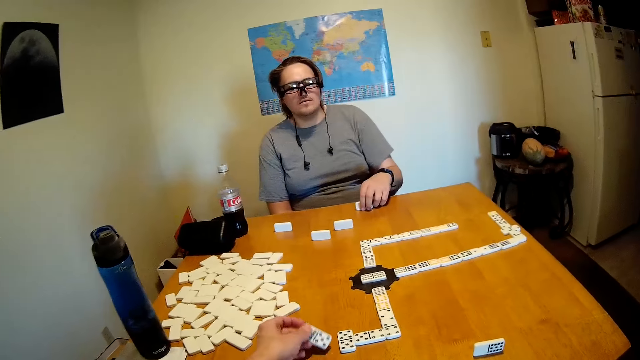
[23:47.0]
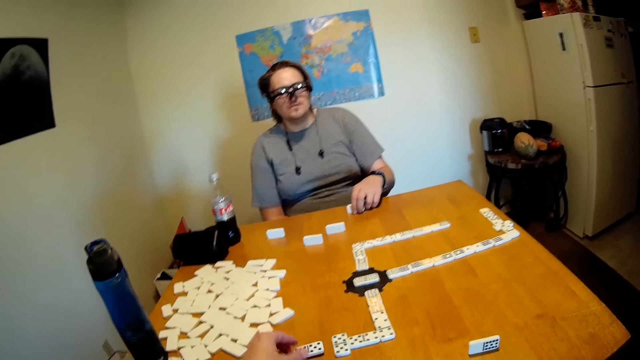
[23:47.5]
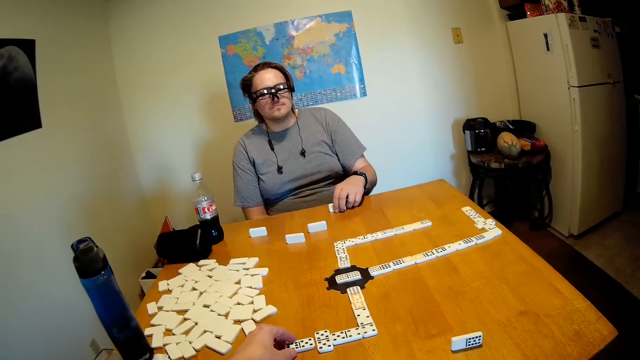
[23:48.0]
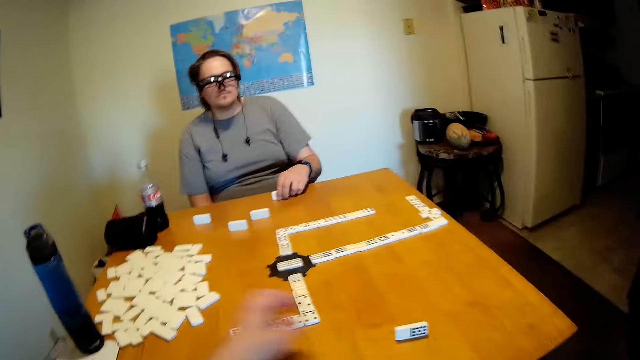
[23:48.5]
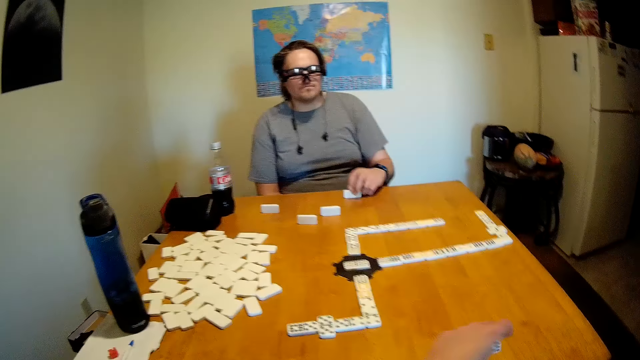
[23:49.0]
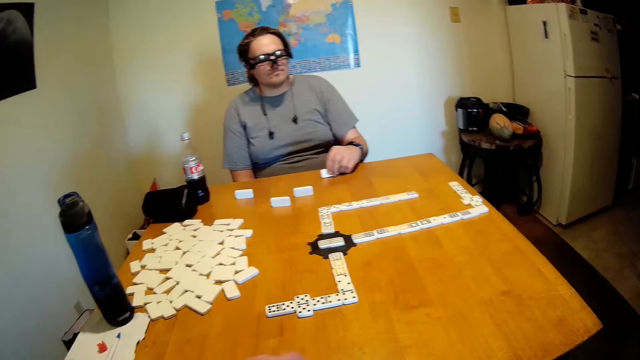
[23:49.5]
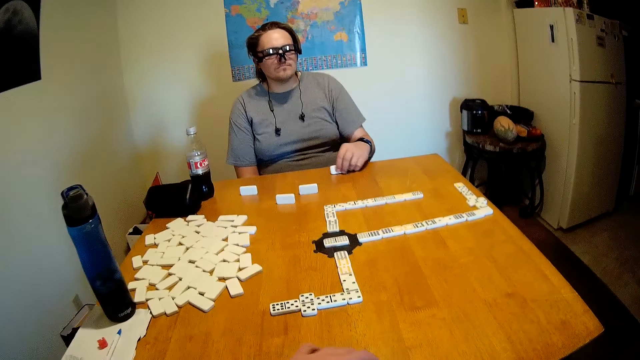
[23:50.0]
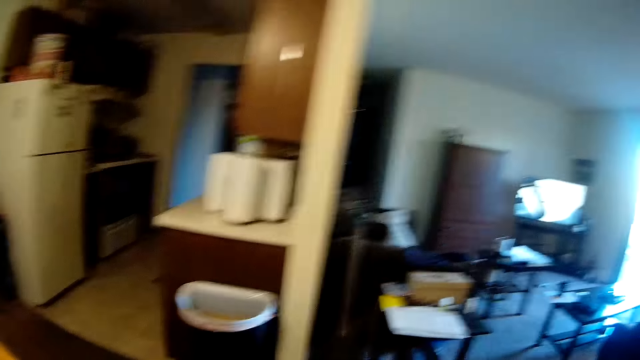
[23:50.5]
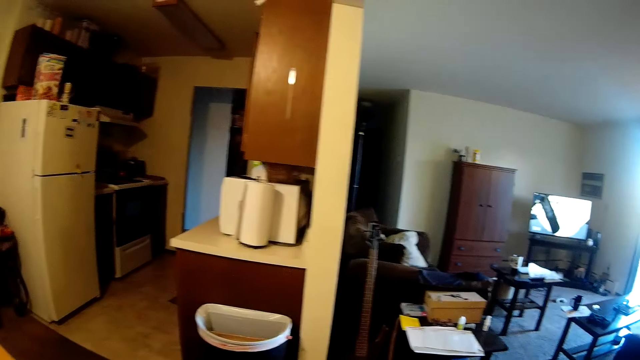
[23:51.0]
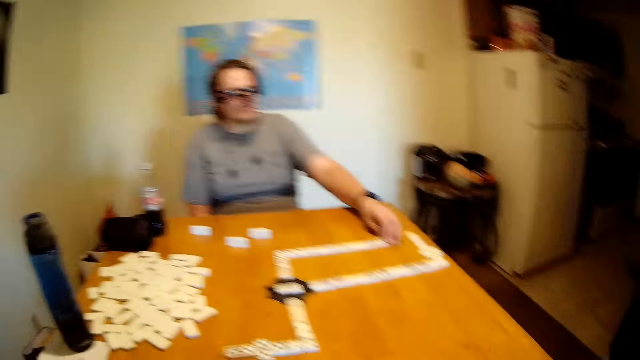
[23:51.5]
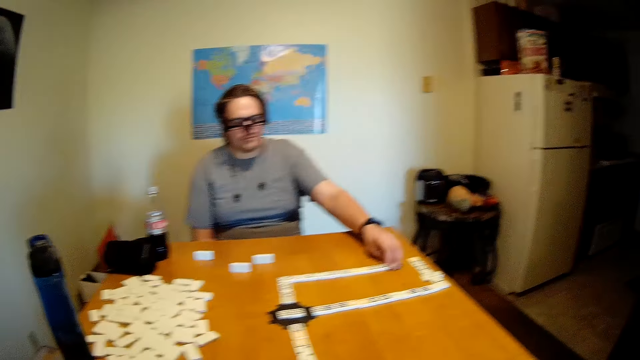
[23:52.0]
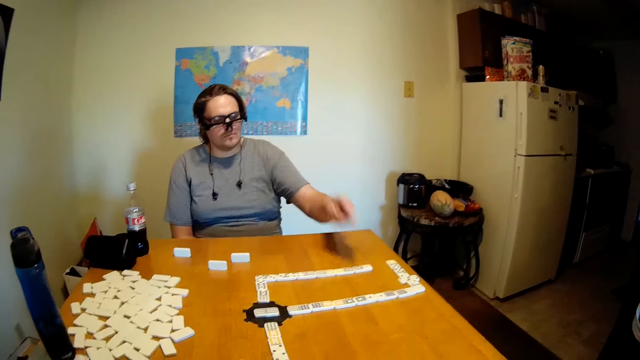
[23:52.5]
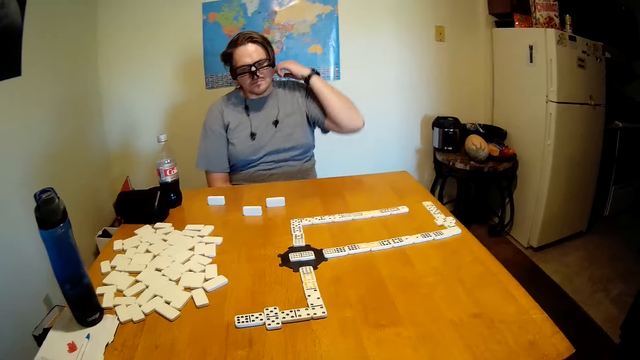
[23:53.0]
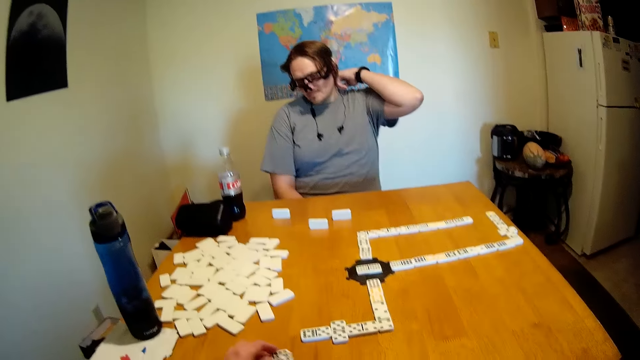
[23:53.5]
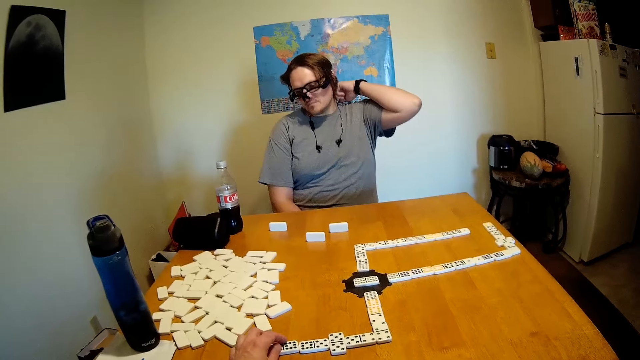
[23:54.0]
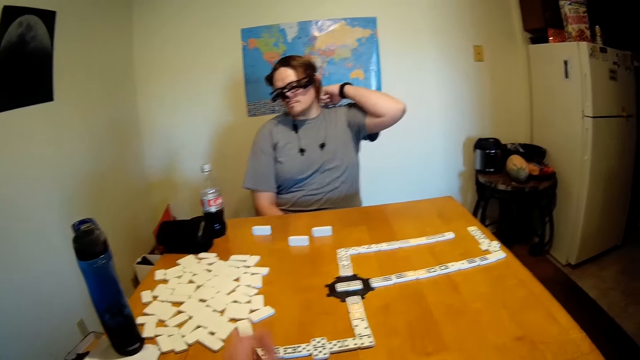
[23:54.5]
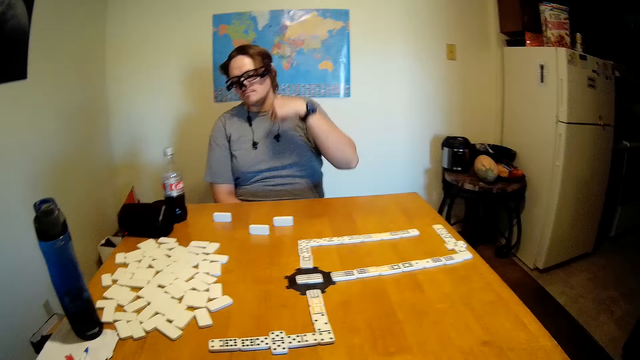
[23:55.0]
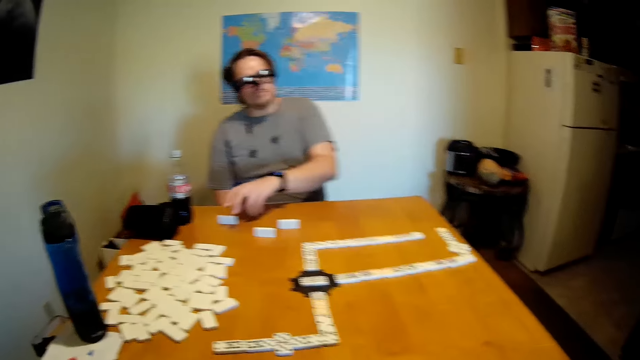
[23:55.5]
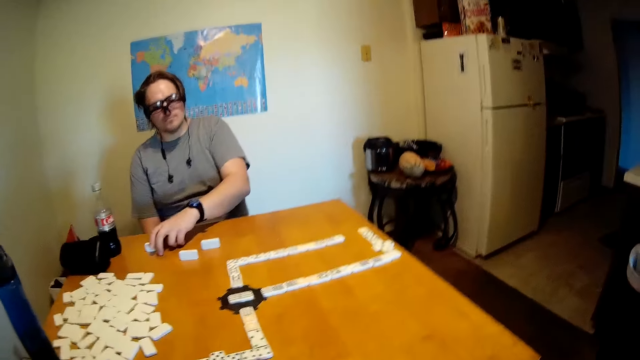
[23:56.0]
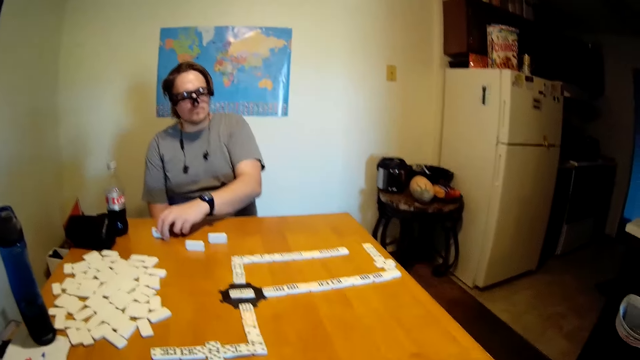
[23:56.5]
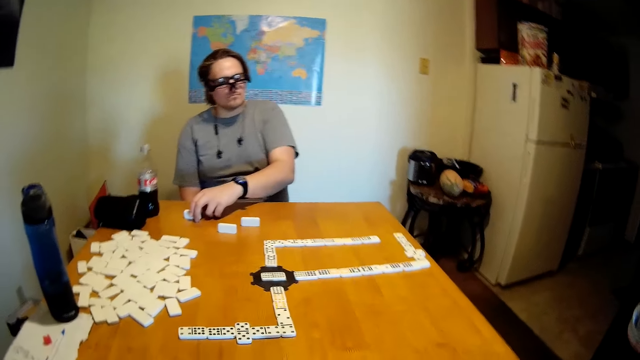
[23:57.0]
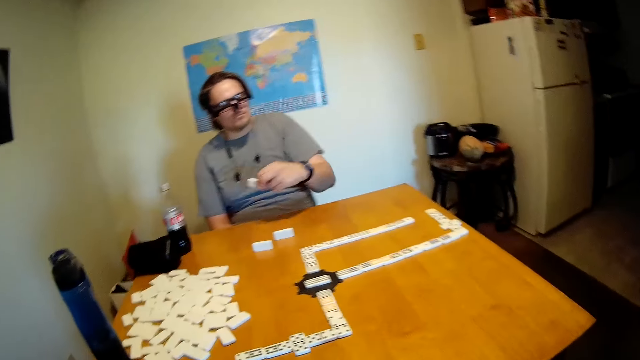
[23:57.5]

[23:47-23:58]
A person puts the game piece on the pattern. The camera wearer puts the dominoes on the table. The person picks the game piece. The camera wearer moves the dominoes, puts the game piece on the pattern, looks around, and removes the hand from the pattern. The person puts the game piece on the pattern. The camera wearer picks the game piece. The person picks up the dominoes.

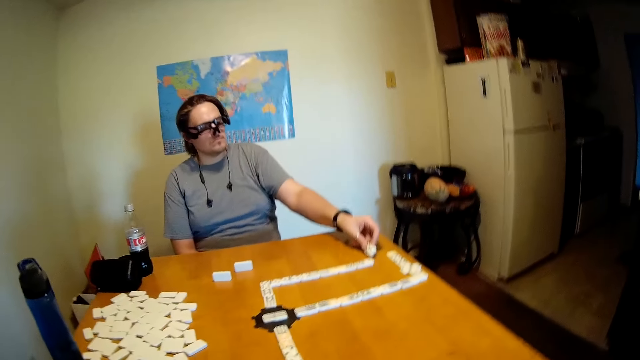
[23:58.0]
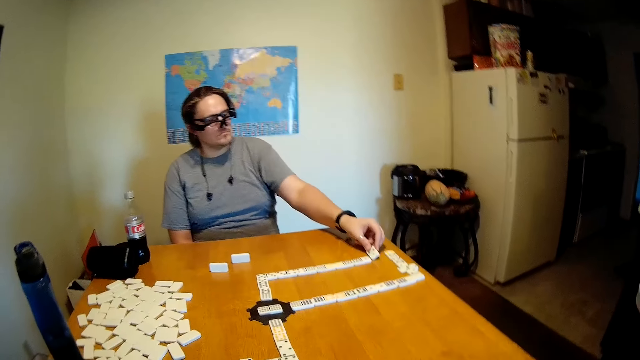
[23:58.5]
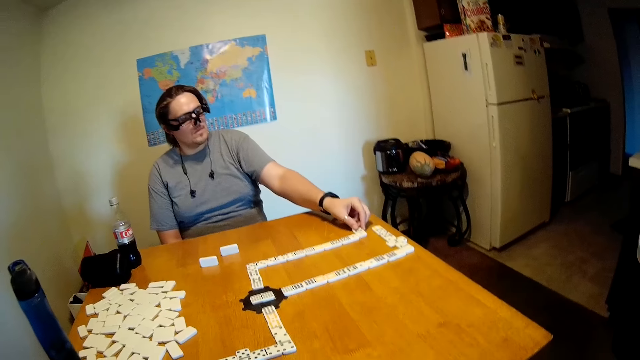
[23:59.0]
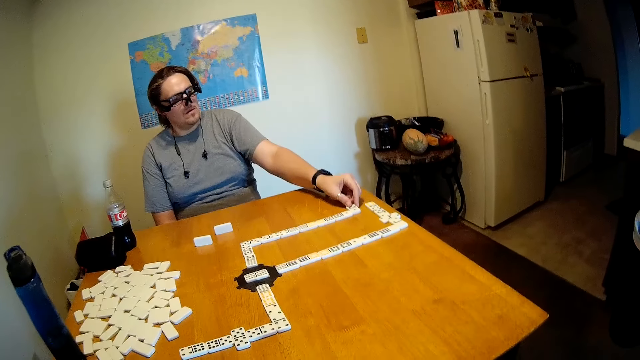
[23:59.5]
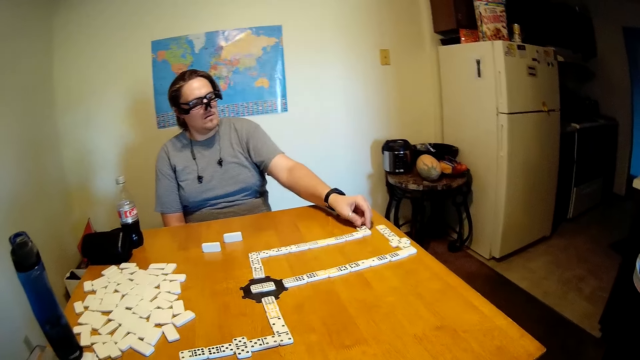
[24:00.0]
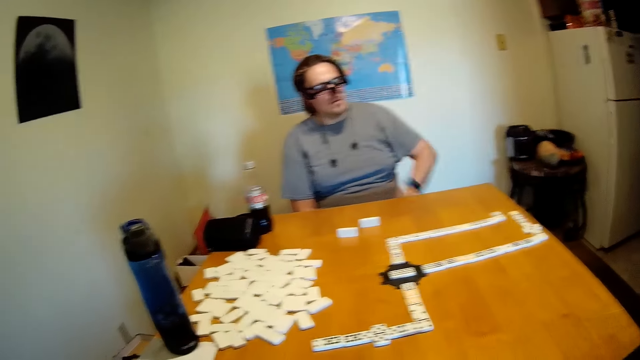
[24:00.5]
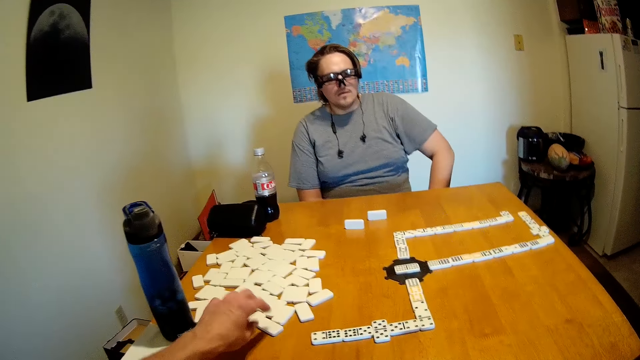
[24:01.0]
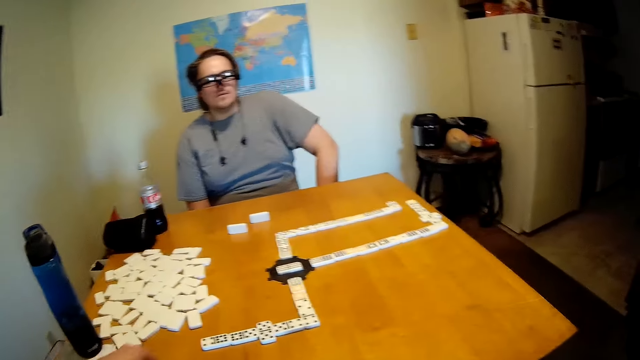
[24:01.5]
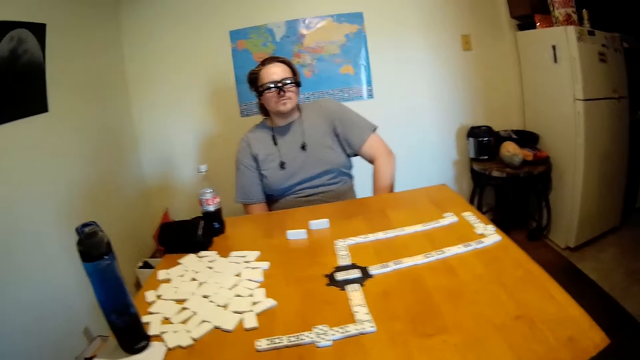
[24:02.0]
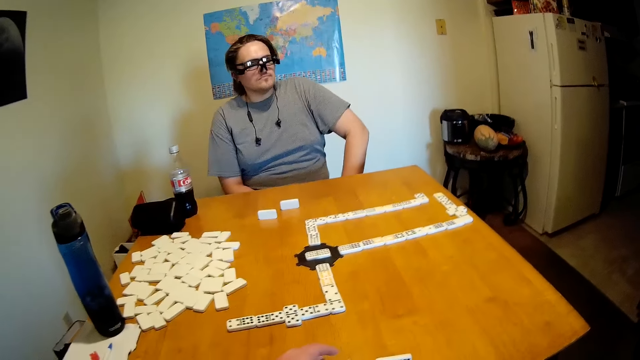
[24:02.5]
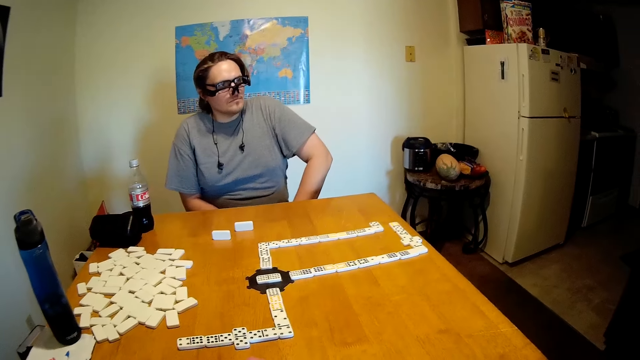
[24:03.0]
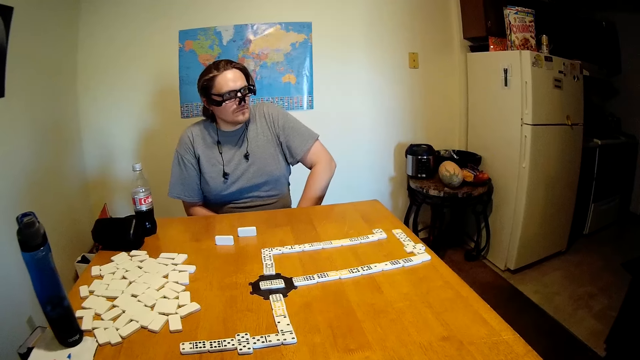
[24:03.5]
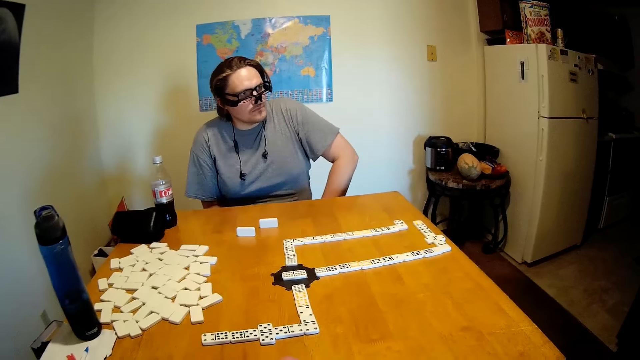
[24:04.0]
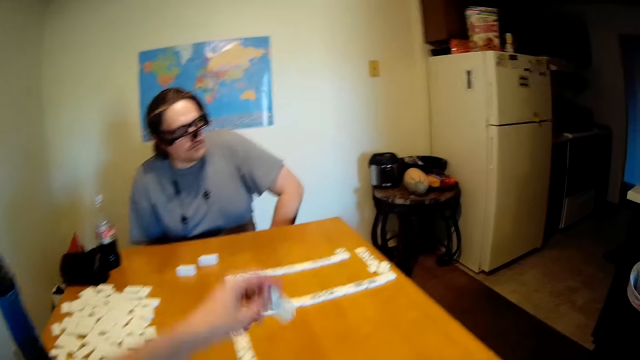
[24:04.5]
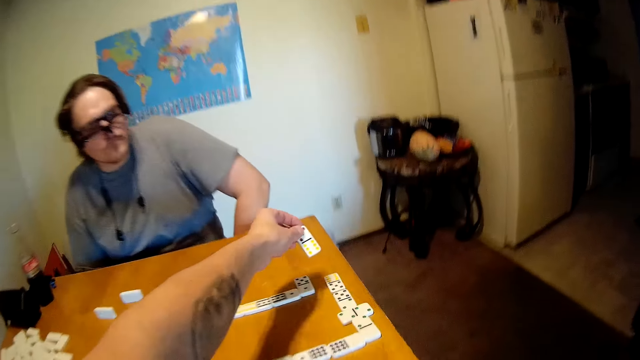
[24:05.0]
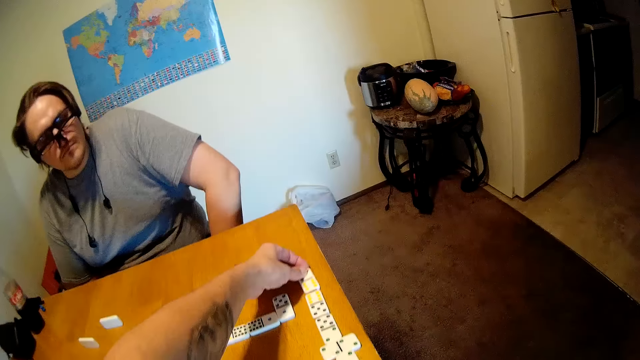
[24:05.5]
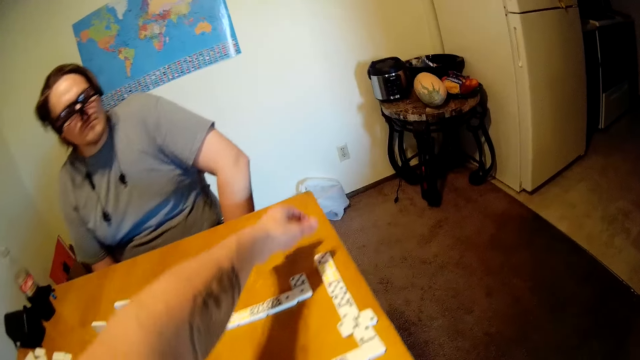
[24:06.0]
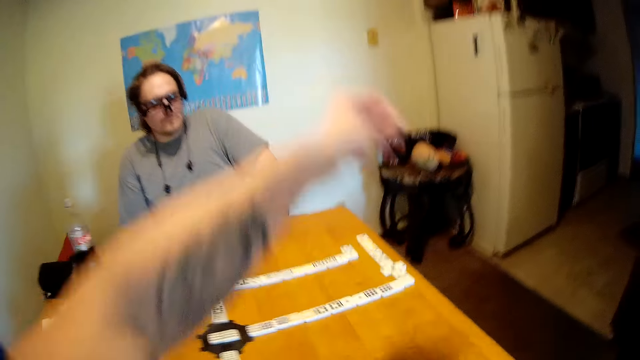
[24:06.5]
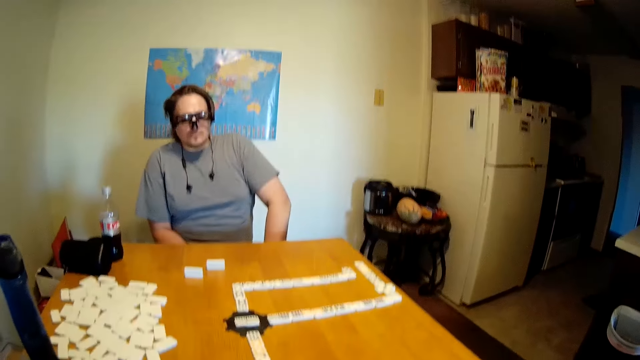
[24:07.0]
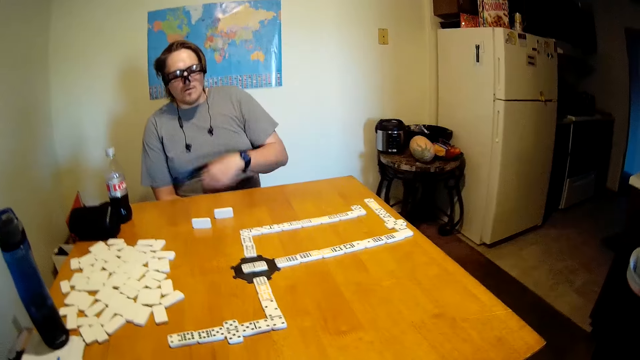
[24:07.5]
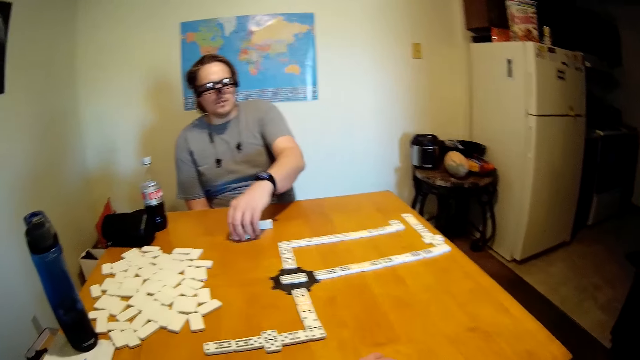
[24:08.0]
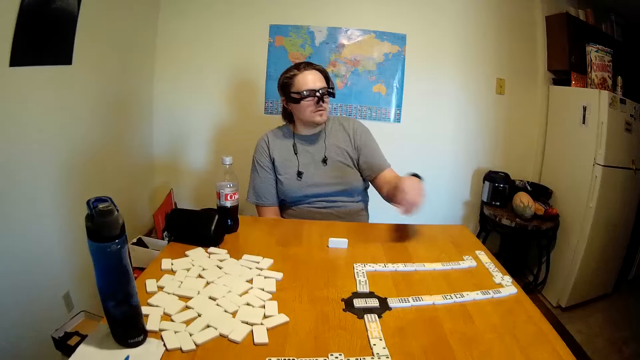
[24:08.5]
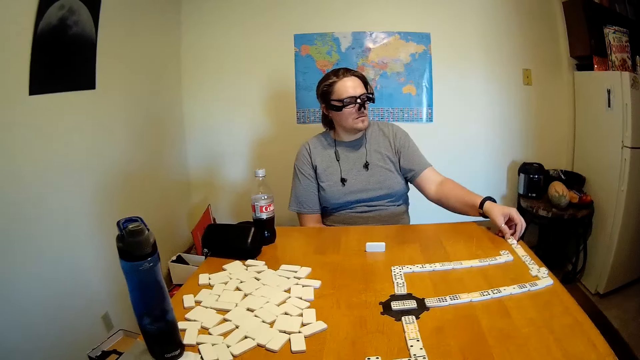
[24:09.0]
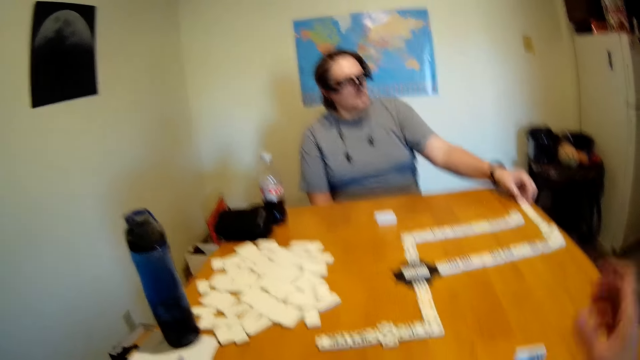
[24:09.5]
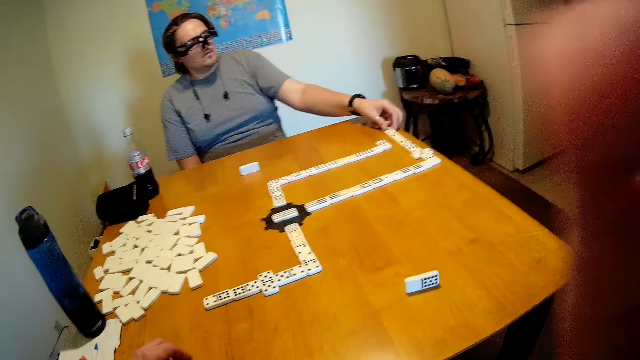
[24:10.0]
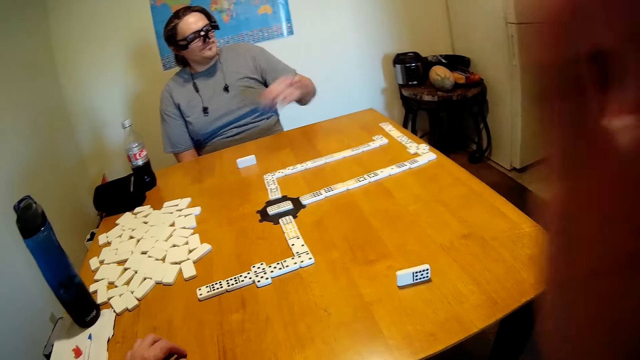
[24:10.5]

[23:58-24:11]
The camera wearer puts the game piece on the pattern. A person puts the dominoes on the table. The camera wearer removes the hand from the pattern. The person picks the game piece. The camera wearer picks up the dominoes. The person puts the game piece on the pattern. The camera wearer puts the dominoes on the table. The person removes the hand from the pattern. The camera wearer picks the game piece. The person picks up the dominoes. The camera wearer puts the game piece on the pattern. The person puts the dominoes on the table.
